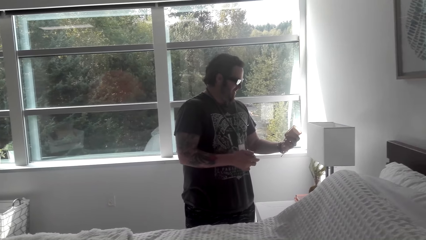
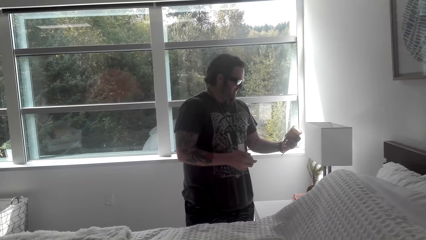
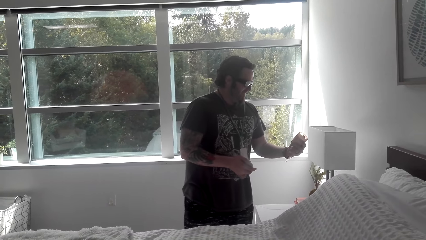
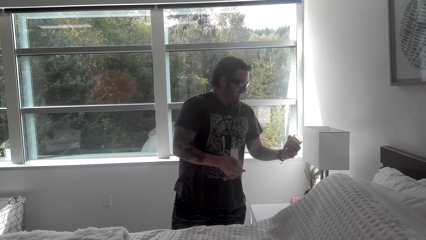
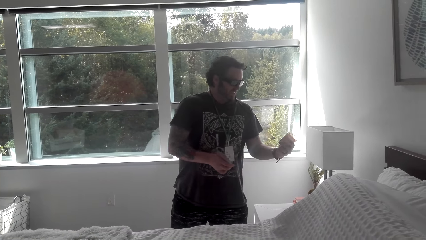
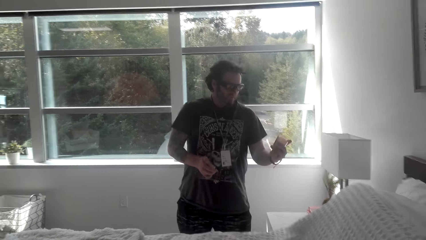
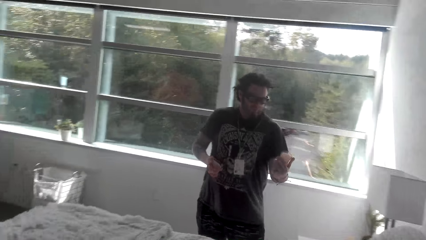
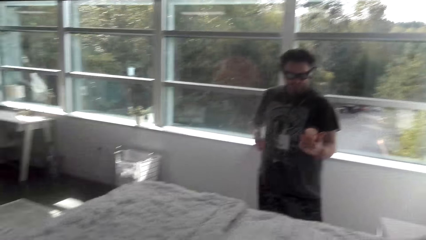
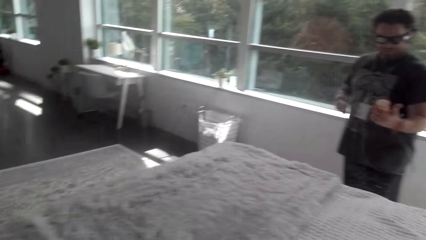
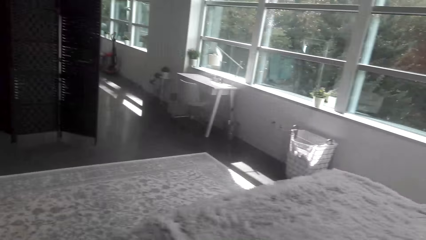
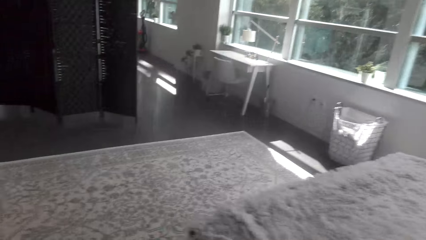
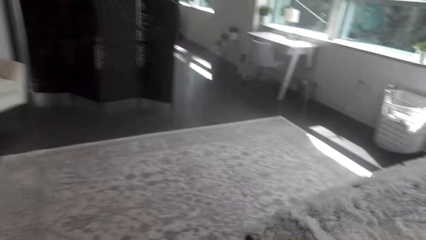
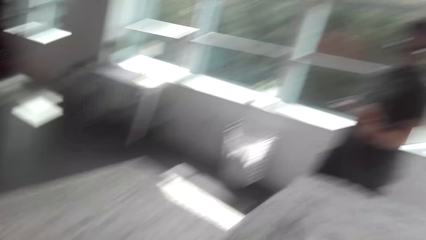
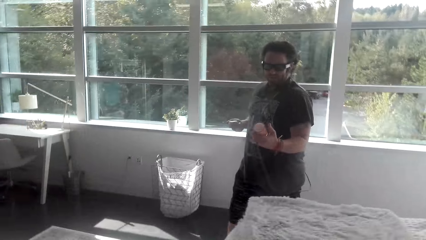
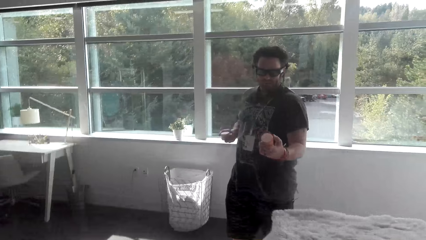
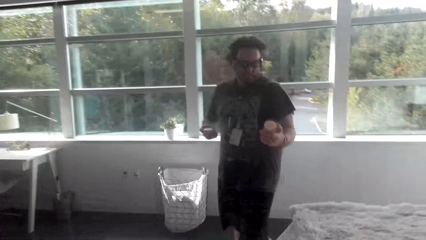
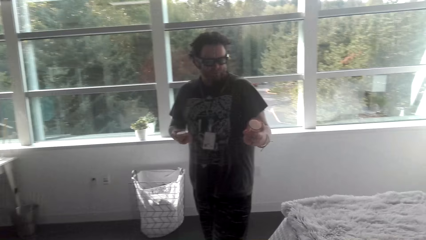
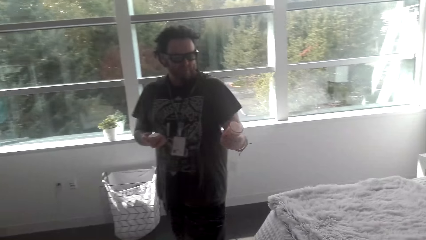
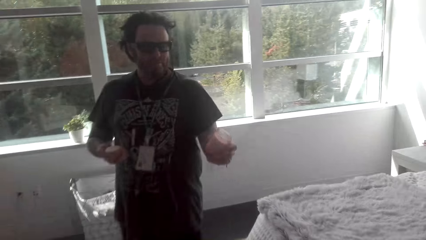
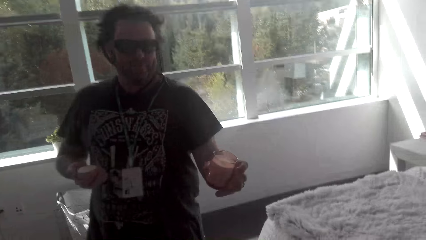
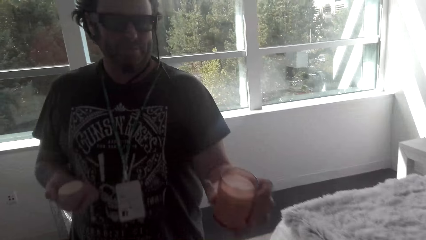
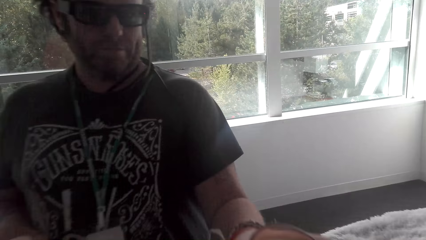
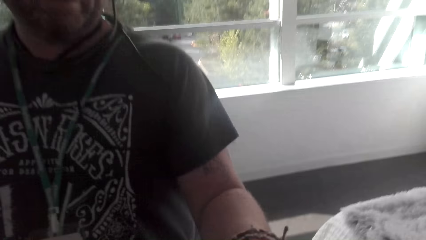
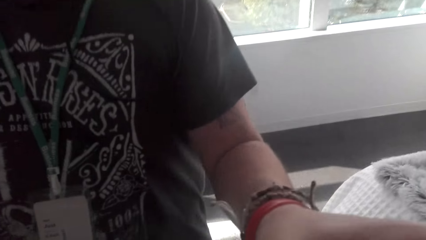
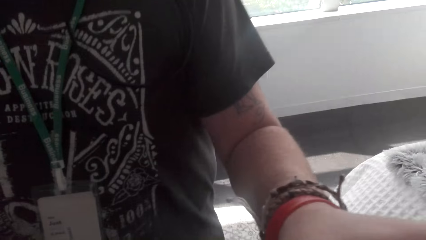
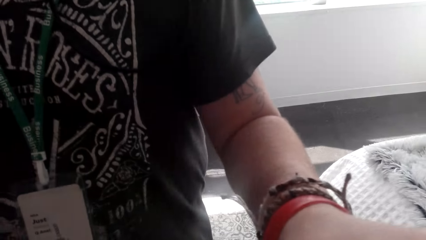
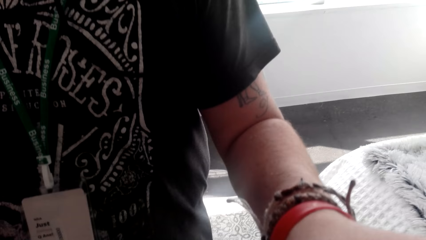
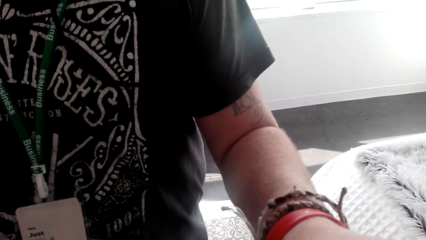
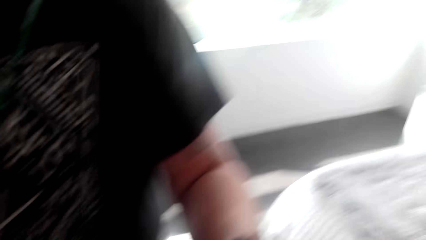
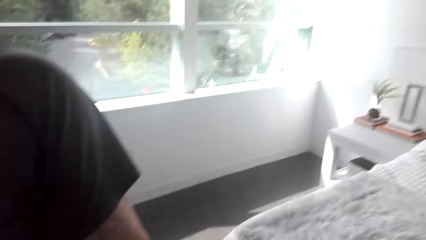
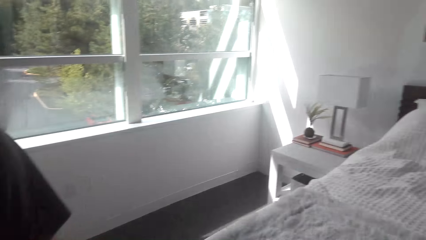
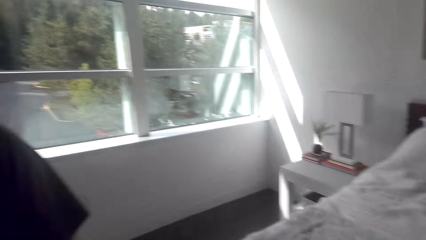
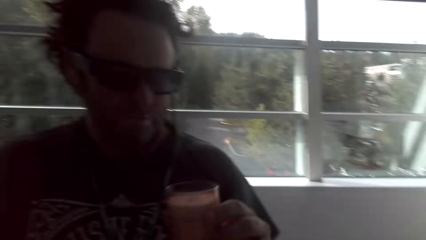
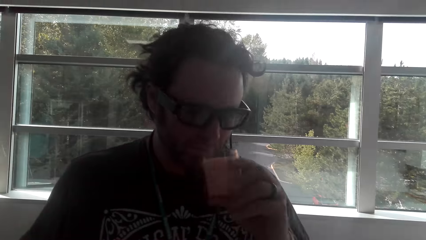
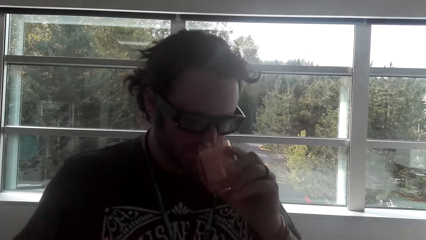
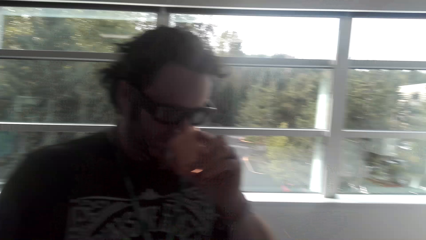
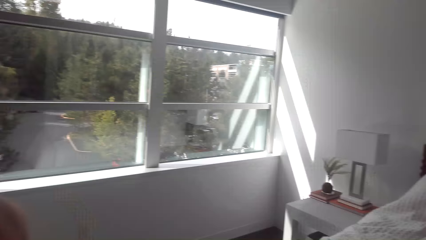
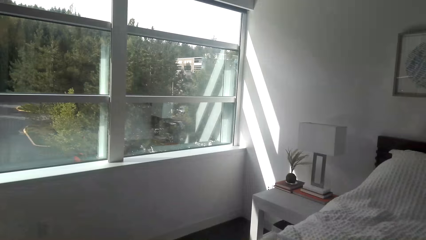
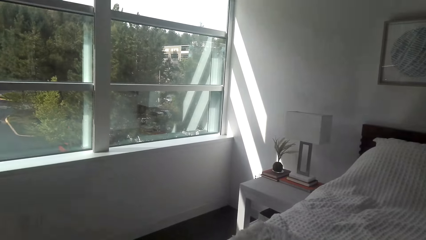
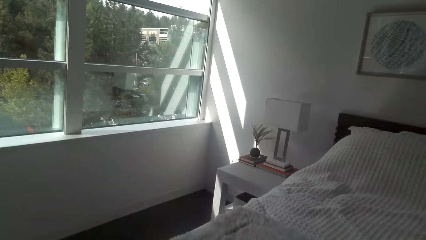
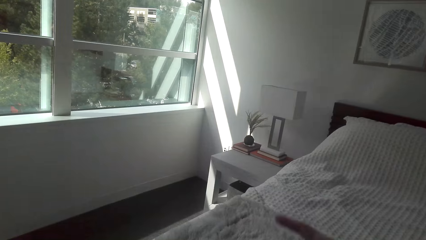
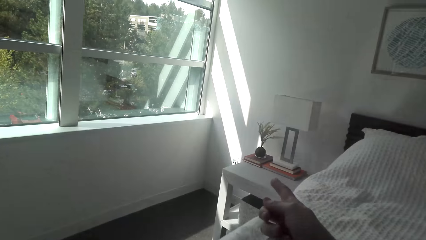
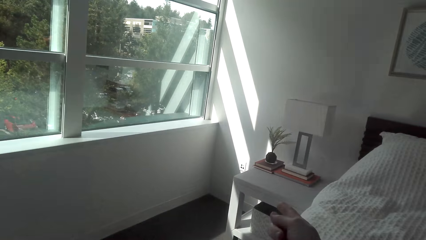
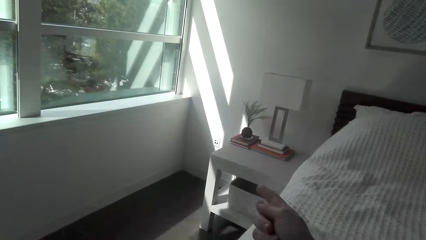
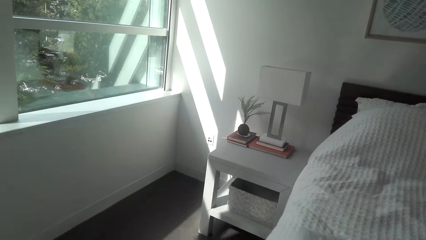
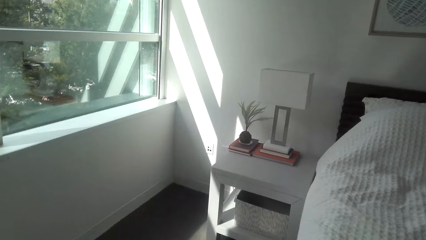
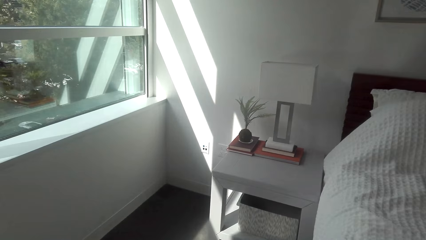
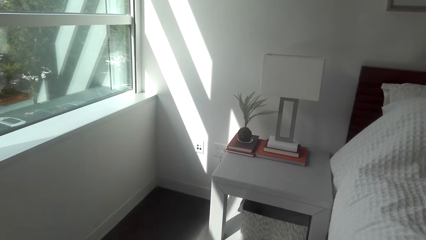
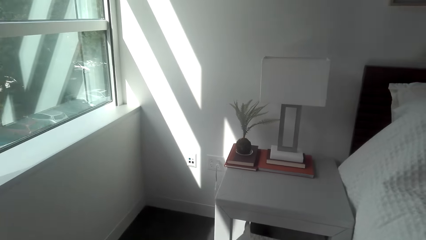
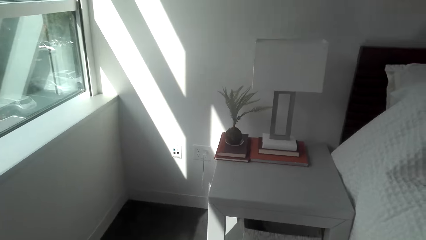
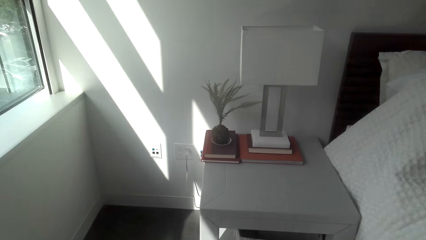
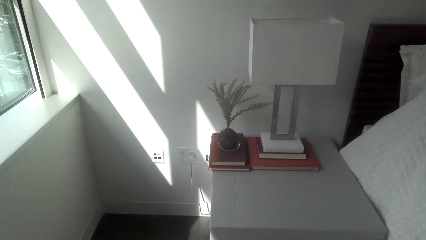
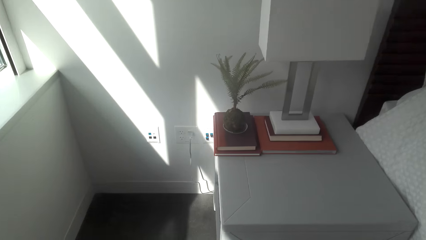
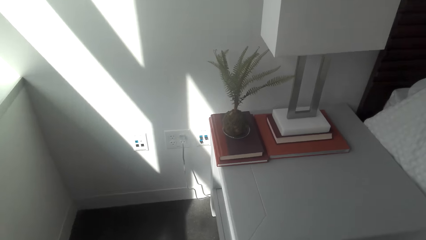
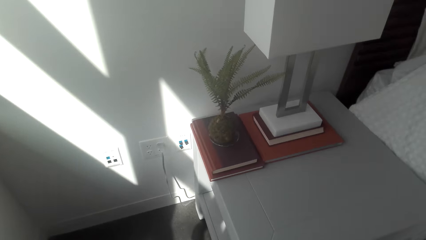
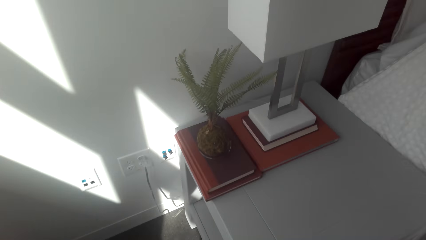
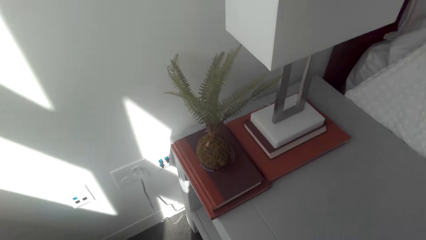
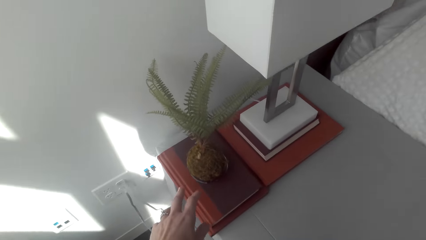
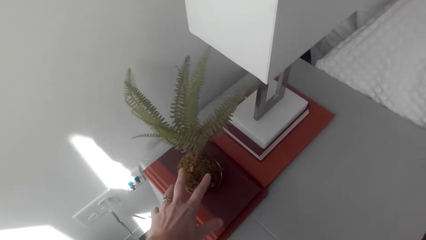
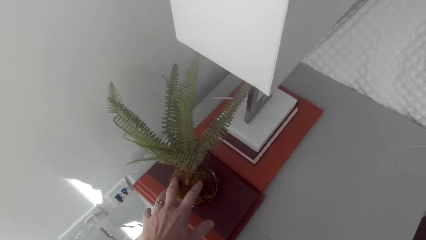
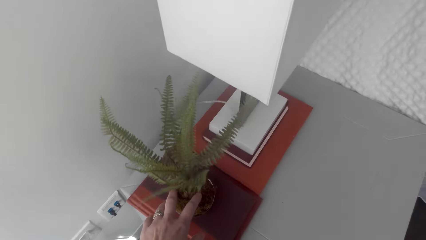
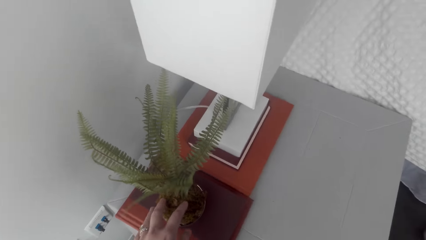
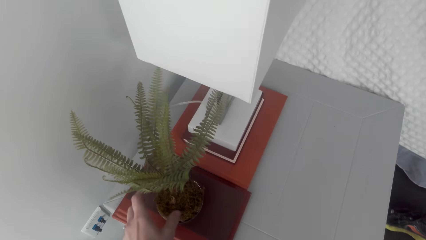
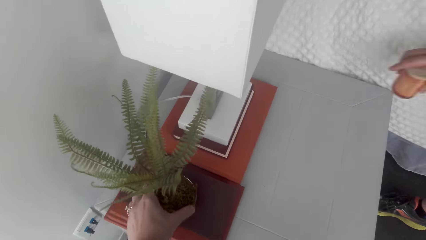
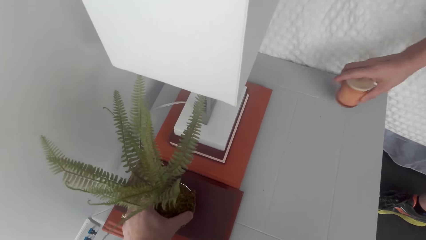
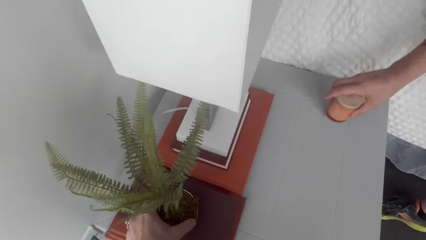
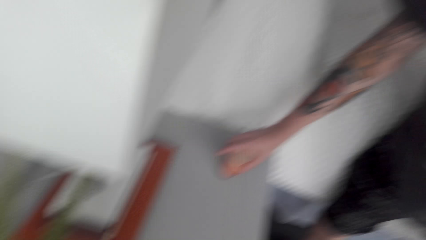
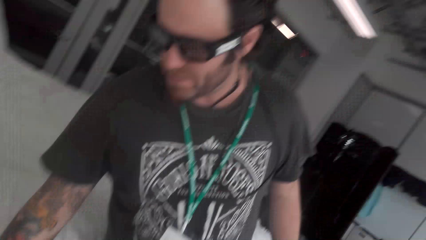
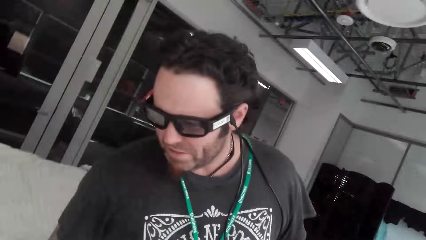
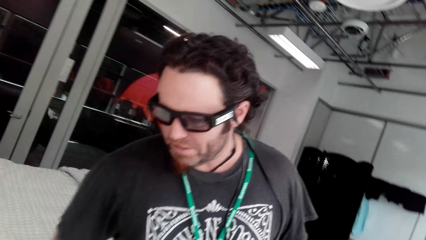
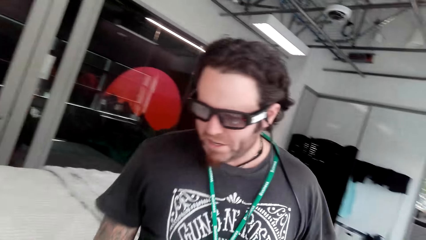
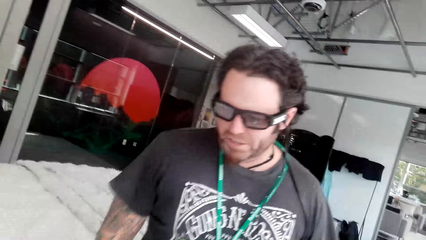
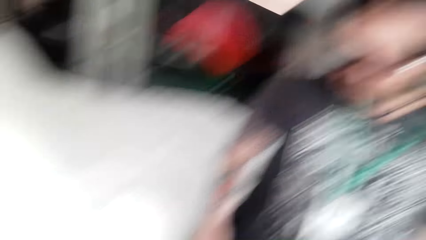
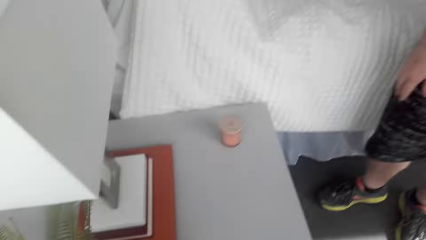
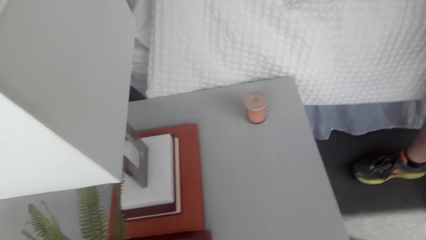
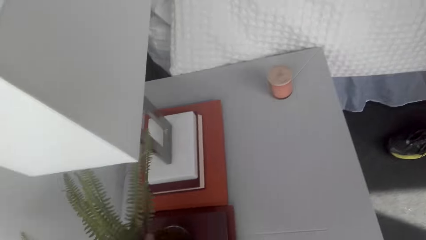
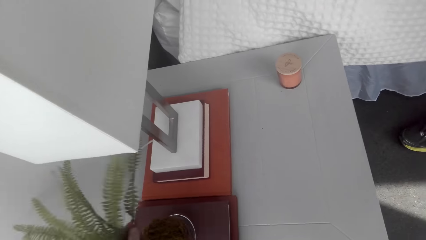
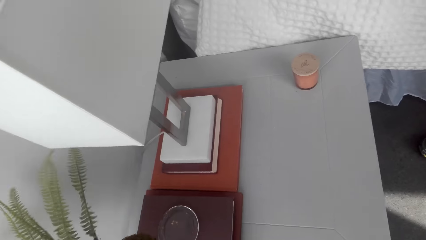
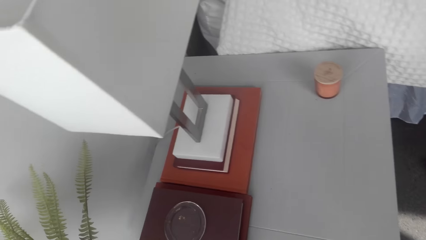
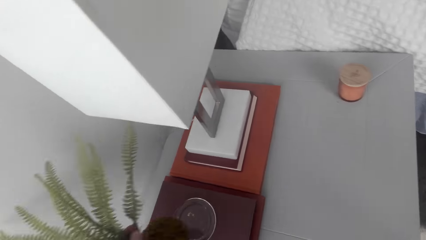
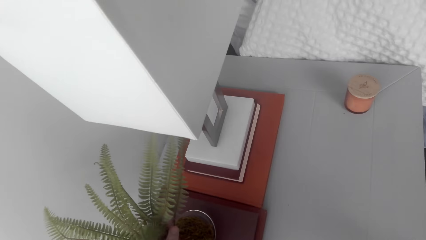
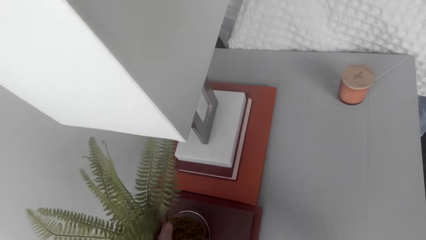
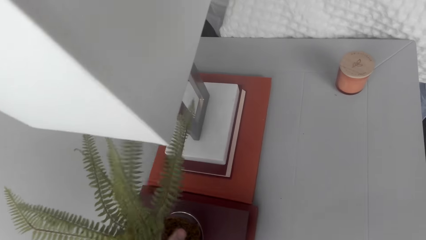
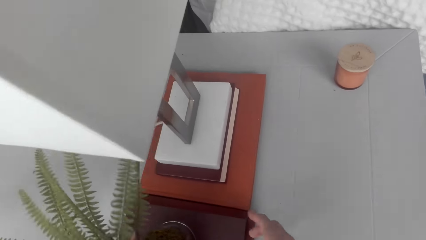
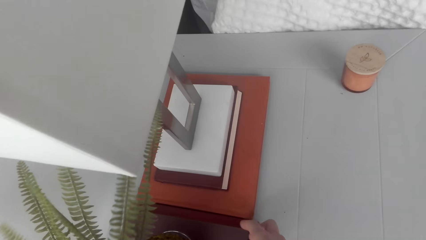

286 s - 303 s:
A man looks at the candle. The man moves around. The camera wearer moves around. The man shows the candle to the camera wearer. The camera wearer takes the candle from the man. The man sniffs the candle. The camera wearer looks around, moves around, and touches a plant. The man puts the candle on the table. The camera wearer looks at the man. They pick up the plant.
